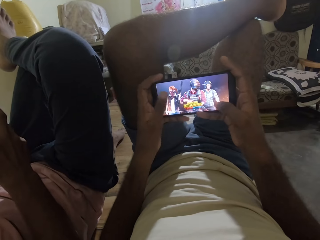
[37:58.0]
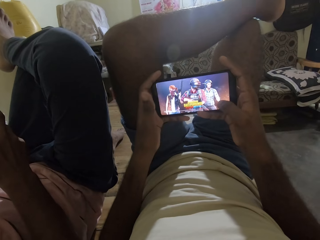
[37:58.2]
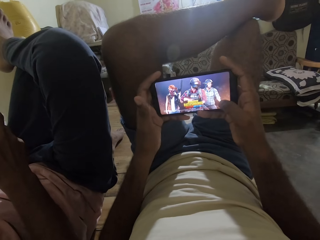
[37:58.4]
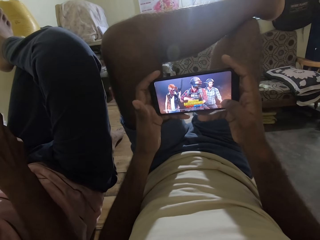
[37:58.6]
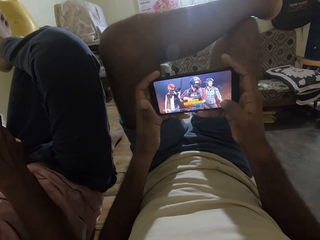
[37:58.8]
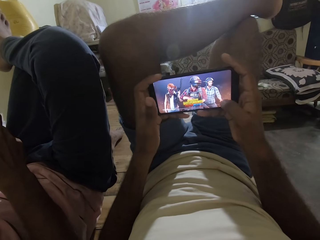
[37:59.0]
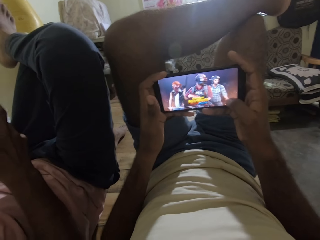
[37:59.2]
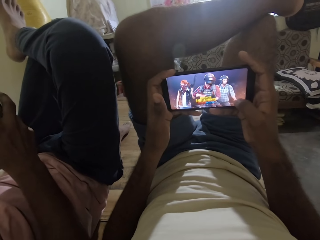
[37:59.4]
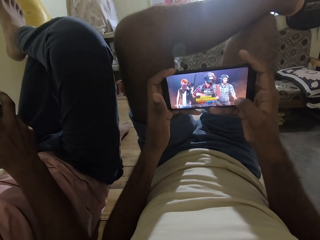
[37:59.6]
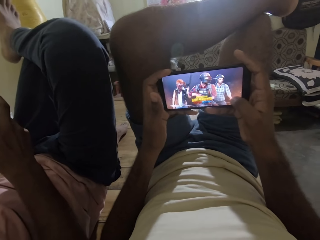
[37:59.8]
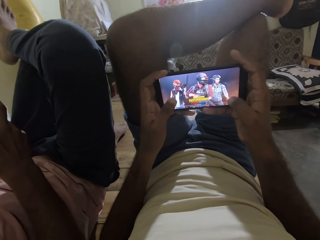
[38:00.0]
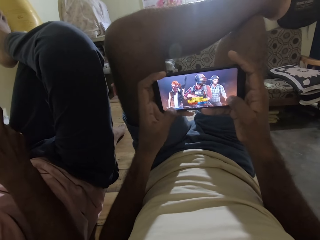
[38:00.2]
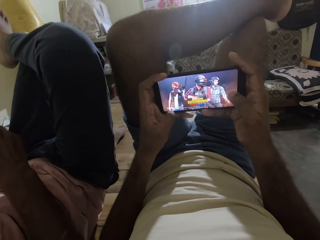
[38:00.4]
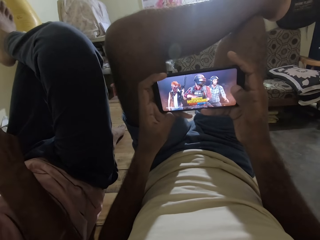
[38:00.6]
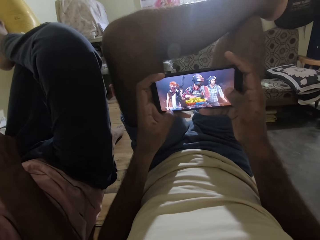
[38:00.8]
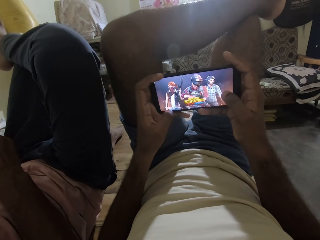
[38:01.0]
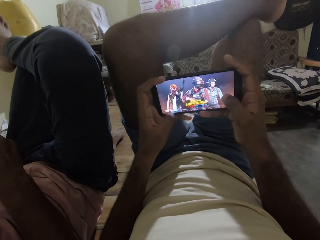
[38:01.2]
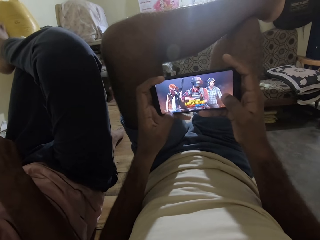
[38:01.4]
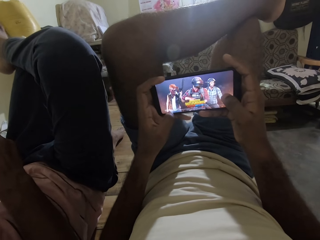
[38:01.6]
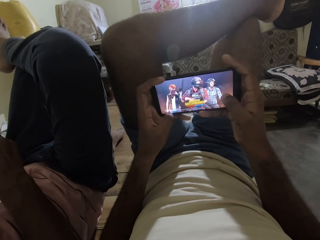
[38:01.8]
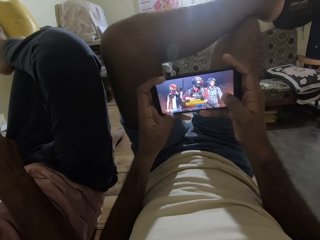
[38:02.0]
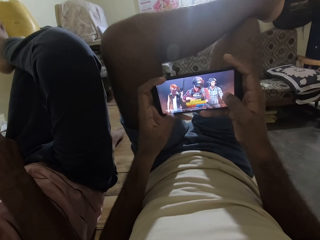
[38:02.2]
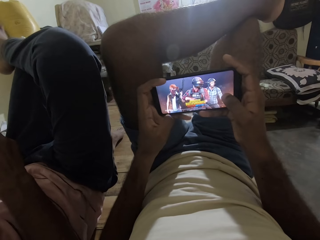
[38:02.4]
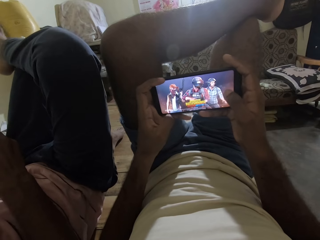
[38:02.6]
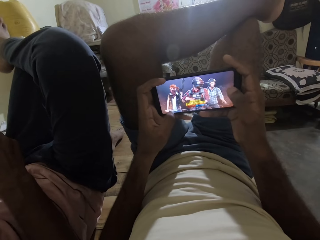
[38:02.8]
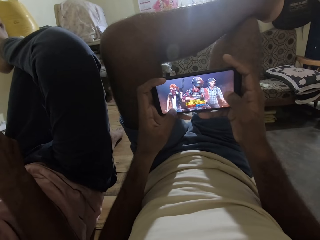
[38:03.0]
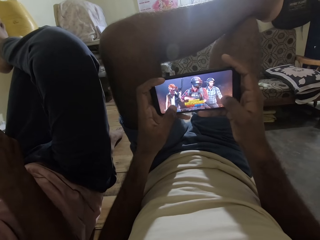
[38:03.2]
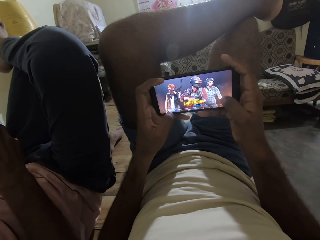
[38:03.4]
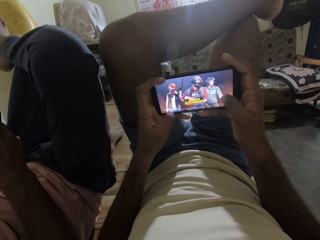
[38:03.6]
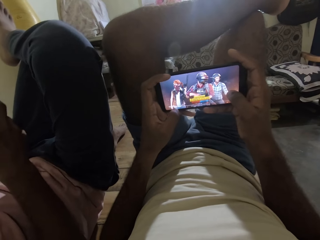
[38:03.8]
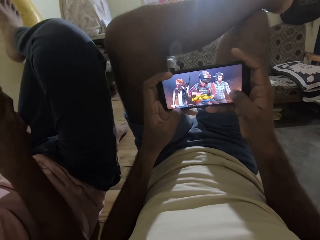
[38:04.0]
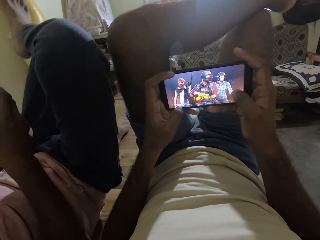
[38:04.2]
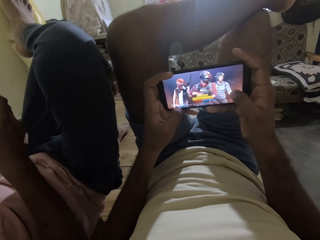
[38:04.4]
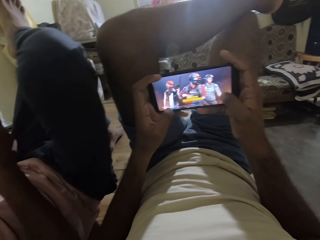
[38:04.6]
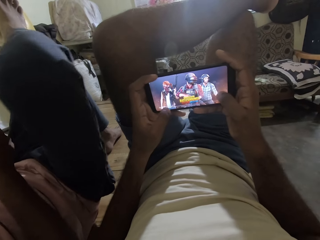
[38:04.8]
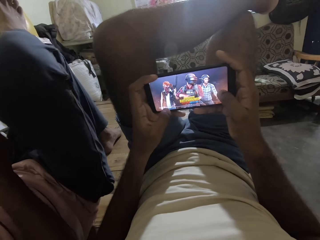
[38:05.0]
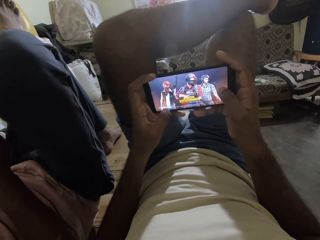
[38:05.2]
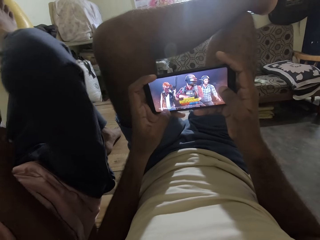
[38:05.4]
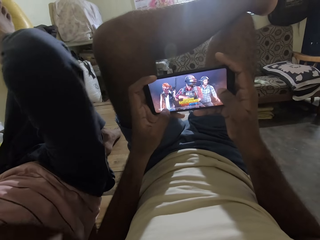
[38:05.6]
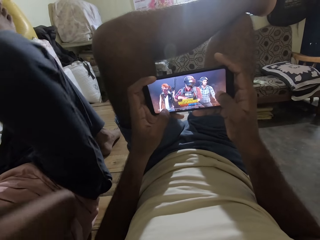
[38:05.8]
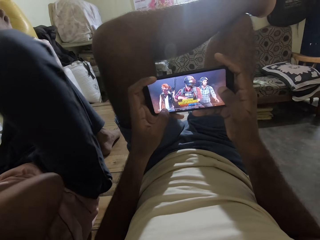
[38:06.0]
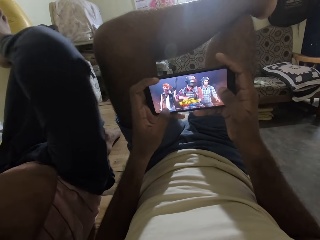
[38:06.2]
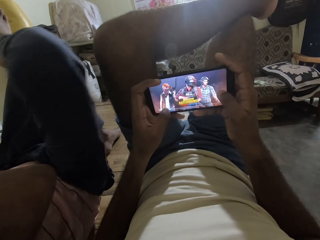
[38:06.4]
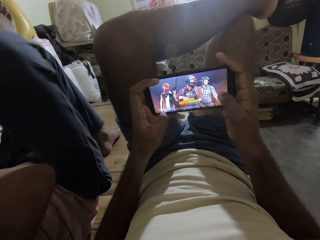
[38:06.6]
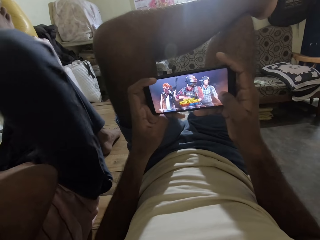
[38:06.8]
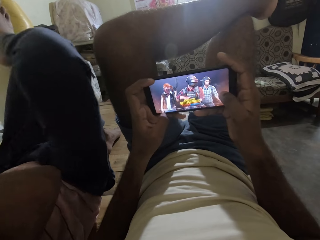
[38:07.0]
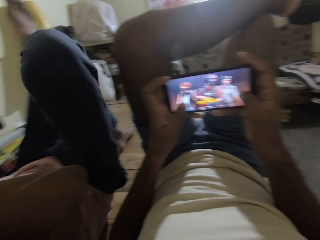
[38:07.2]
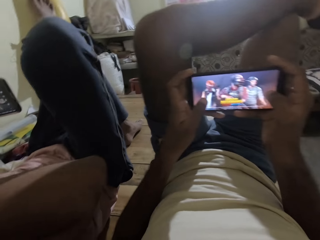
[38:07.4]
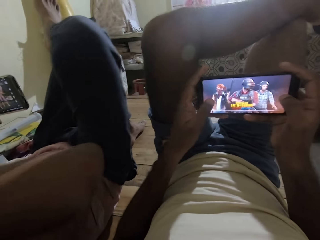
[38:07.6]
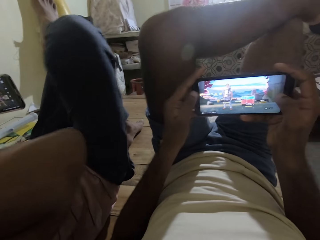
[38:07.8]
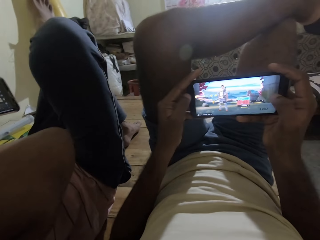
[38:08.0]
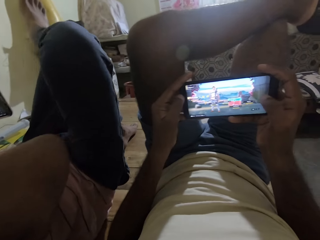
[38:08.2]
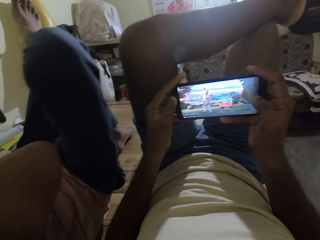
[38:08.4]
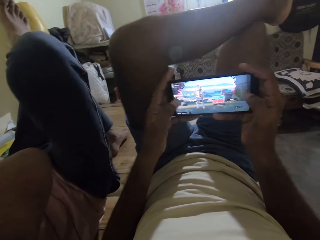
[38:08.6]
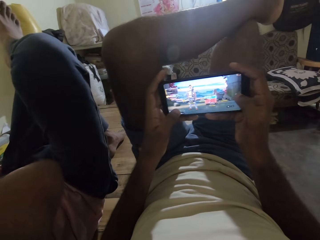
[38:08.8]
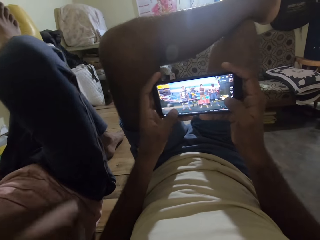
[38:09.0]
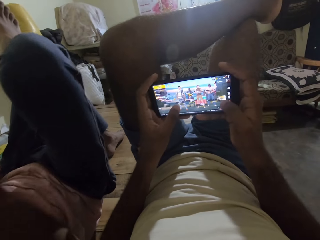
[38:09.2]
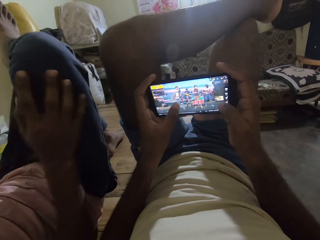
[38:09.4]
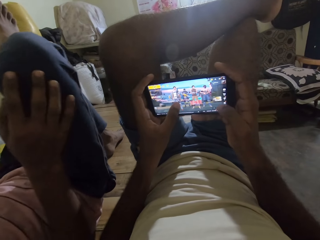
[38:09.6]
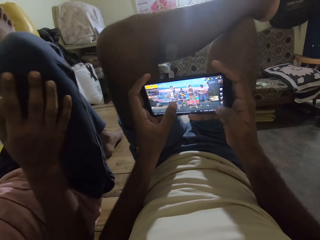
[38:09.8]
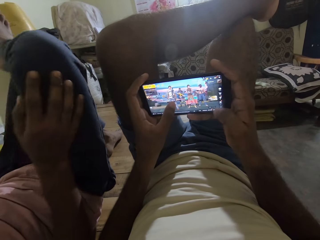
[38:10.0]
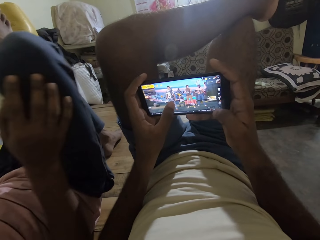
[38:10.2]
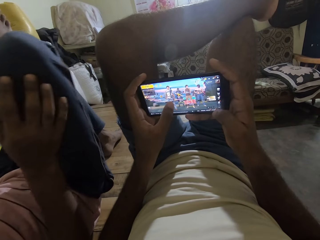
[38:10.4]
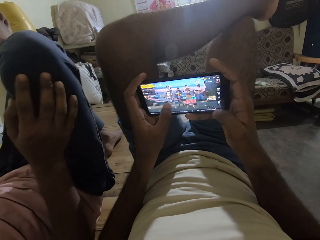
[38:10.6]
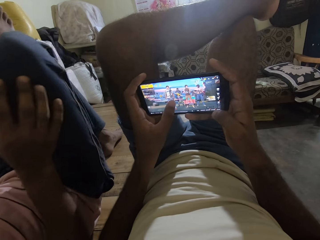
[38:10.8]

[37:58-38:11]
The camera wearer looks at the phone. A man fidgets.

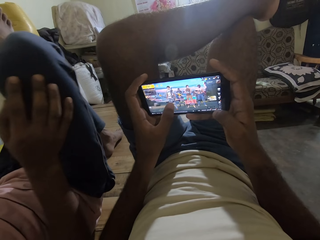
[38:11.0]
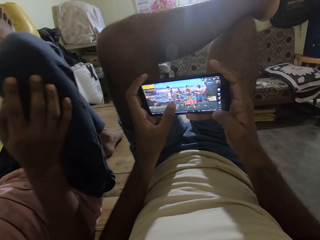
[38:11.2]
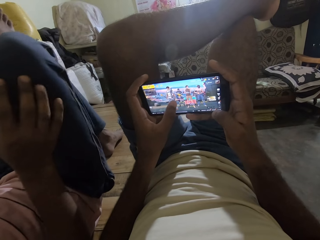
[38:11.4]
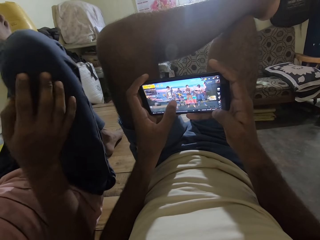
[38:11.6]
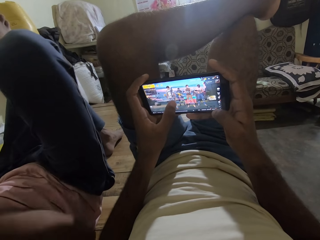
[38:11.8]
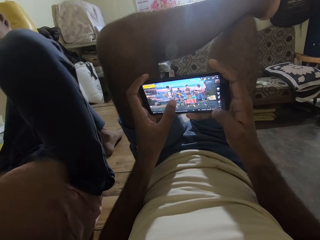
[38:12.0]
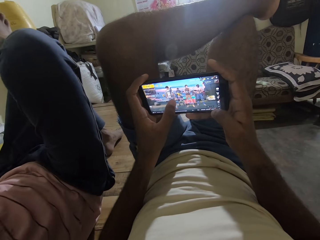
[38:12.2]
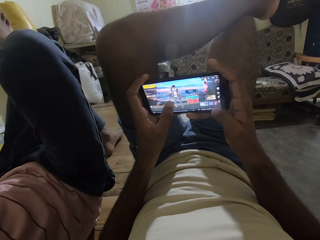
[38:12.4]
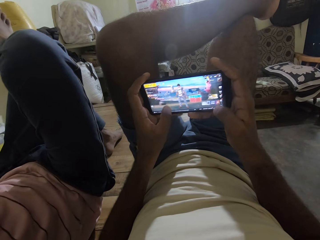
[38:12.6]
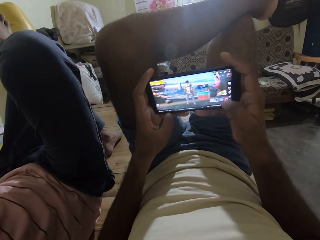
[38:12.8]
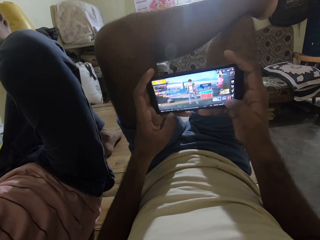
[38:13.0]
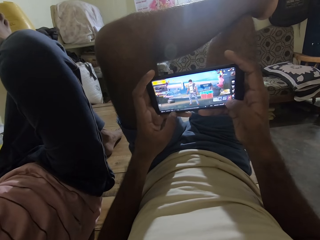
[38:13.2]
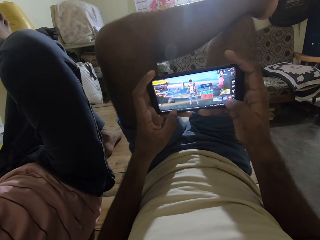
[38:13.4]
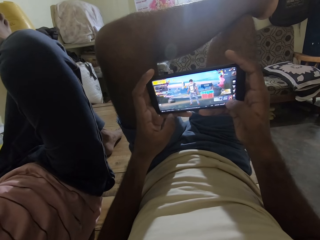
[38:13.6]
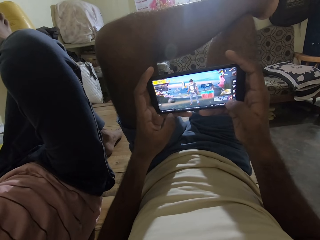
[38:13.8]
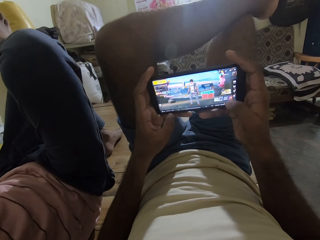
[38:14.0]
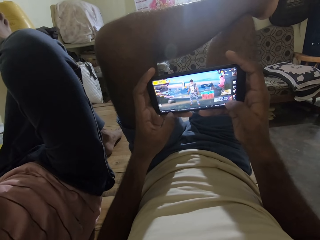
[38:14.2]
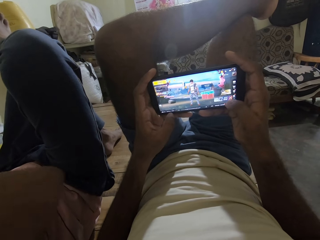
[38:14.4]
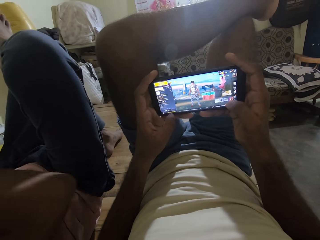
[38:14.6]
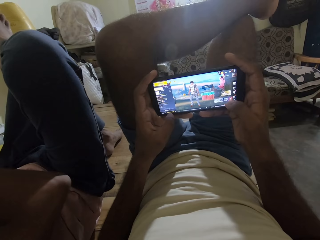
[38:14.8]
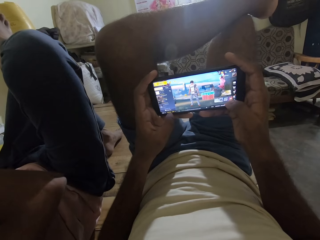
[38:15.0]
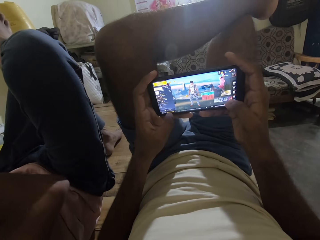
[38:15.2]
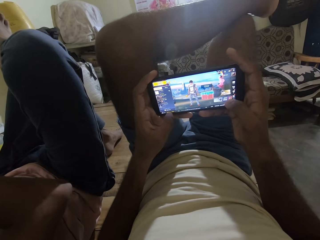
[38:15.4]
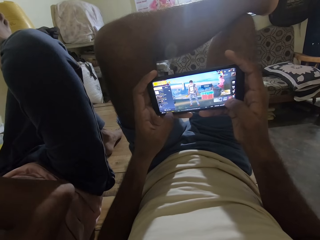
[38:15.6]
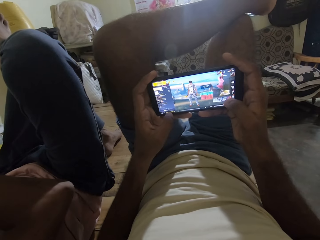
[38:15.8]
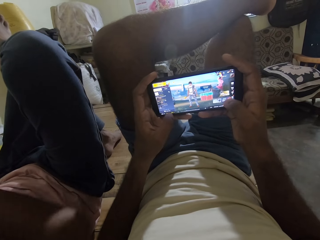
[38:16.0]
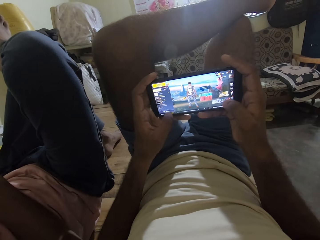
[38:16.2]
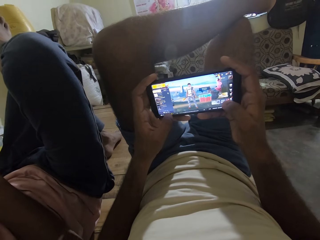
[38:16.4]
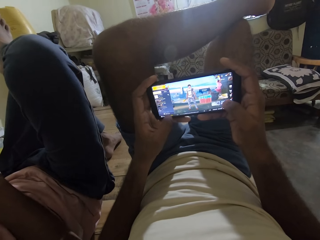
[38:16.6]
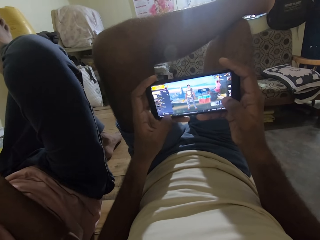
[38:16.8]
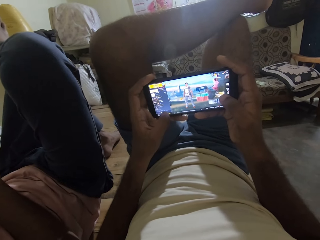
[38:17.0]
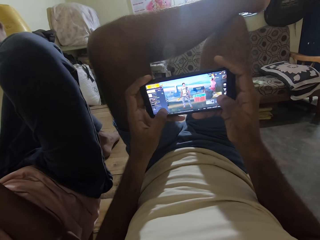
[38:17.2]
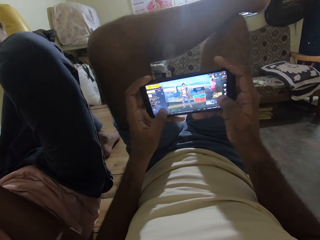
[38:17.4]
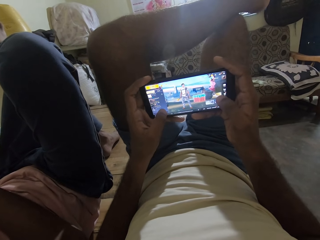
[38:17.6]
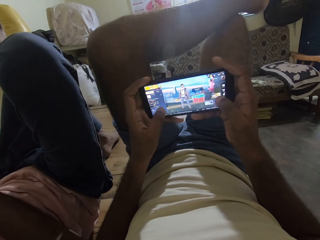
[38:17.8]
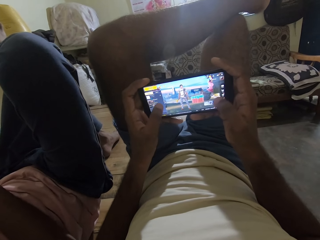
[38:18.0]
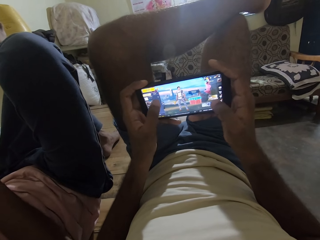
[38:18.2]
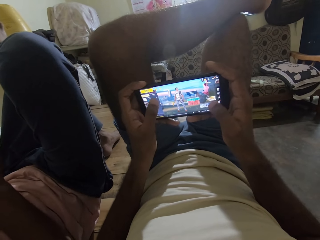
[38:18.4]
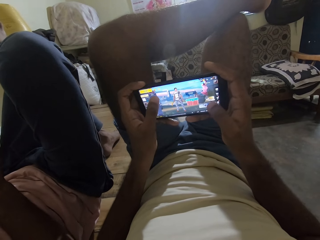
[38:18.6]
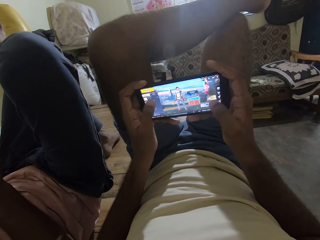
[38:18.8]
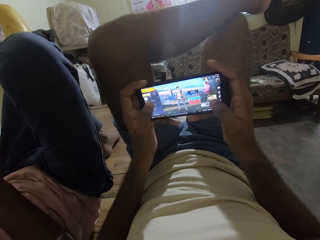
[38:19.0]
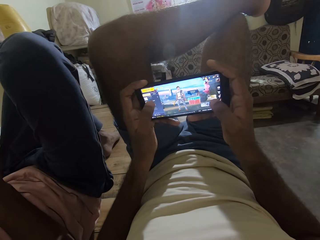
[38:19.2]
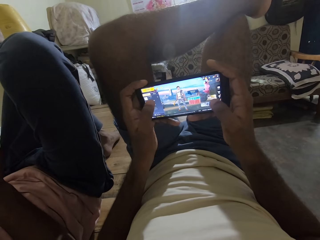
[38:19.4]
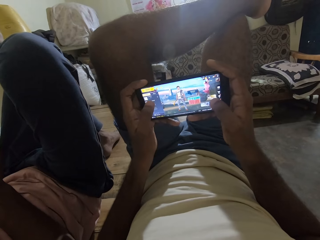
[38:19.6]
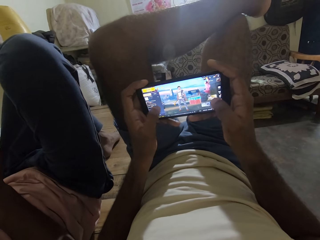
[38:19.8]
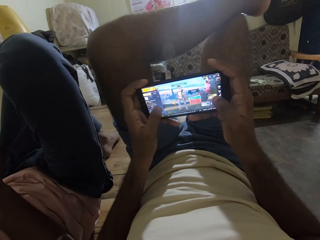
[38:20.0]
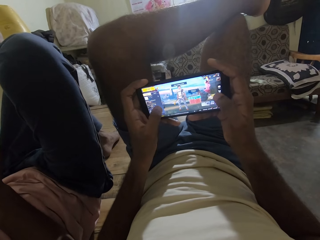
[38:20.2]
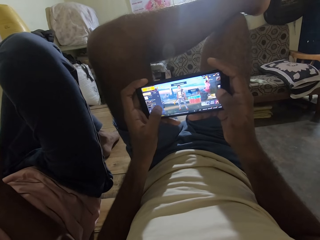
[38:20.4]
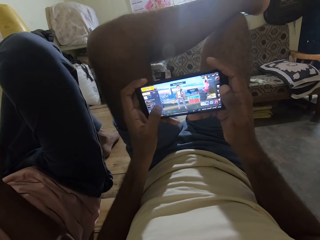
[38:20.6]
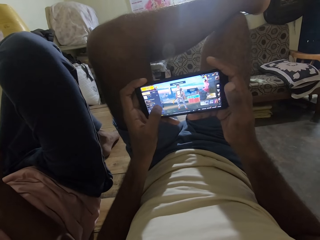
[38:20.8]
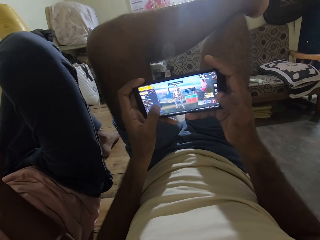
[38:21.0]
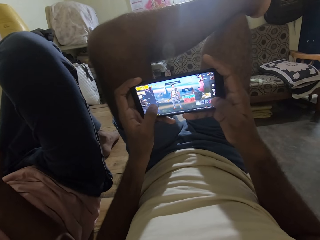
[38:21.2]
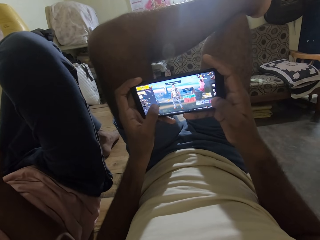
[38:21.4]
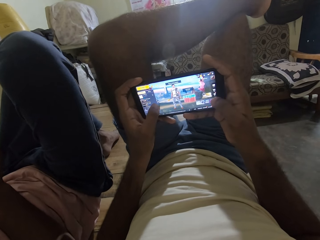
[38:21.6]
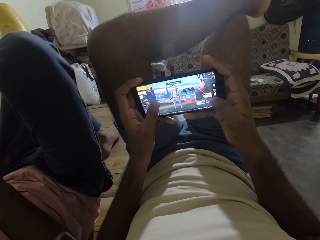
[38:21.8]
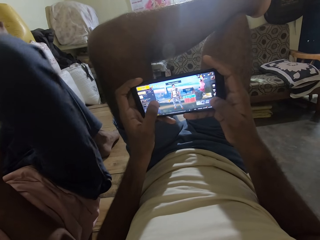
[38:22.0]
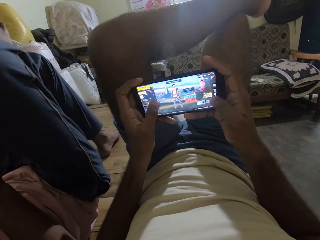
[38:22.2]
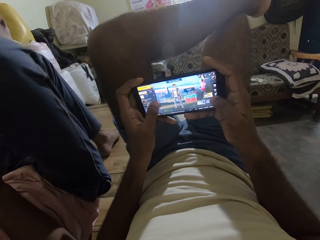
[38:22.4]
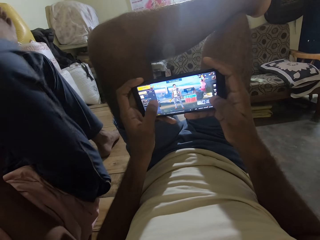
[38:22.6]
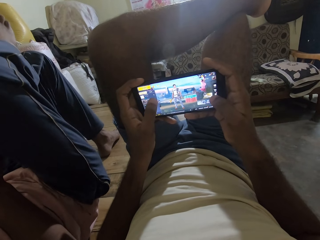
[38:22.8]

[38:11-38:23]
The camera wearer plays a game in the phone.
